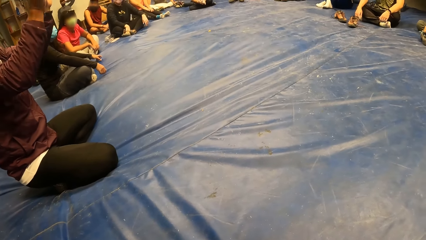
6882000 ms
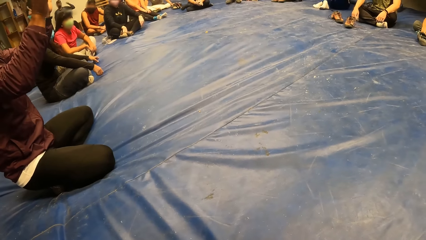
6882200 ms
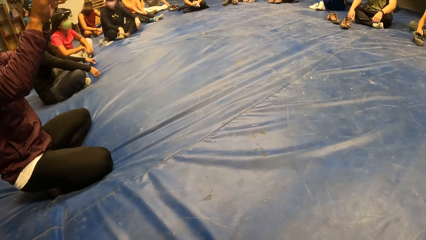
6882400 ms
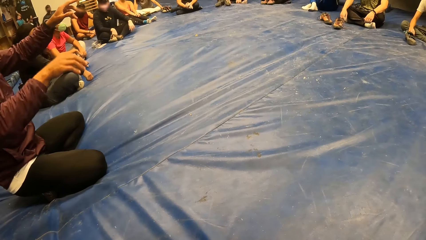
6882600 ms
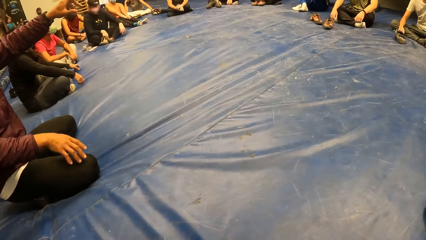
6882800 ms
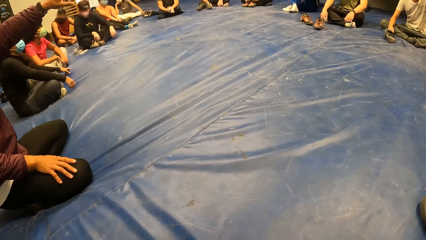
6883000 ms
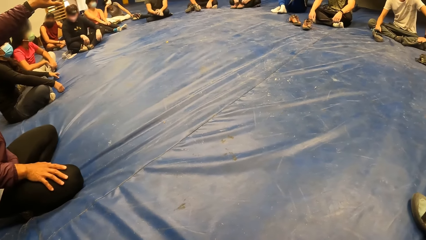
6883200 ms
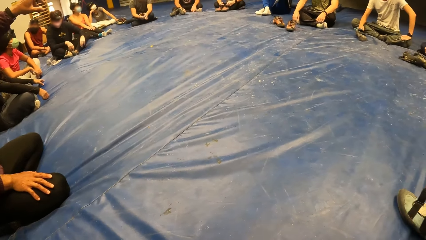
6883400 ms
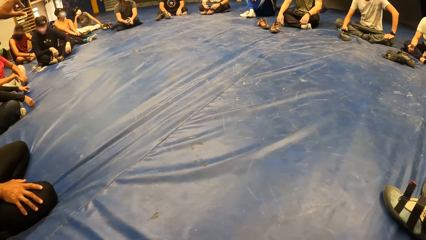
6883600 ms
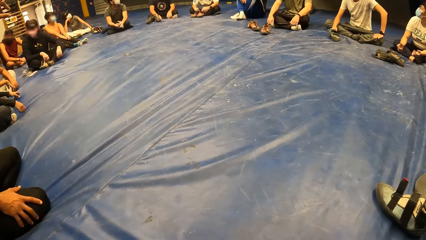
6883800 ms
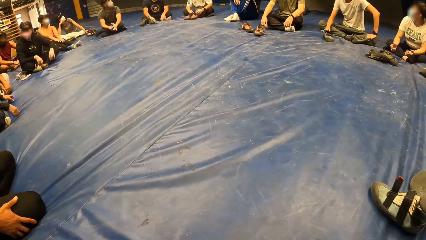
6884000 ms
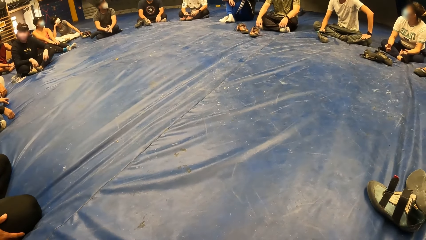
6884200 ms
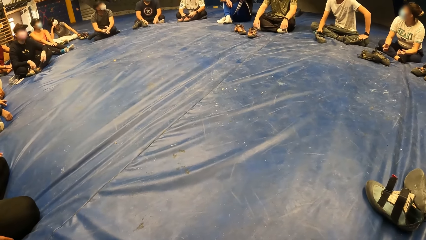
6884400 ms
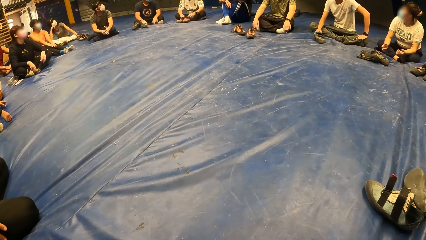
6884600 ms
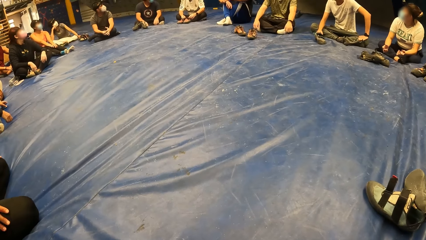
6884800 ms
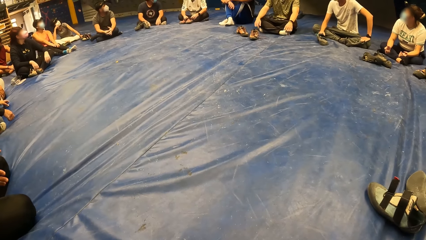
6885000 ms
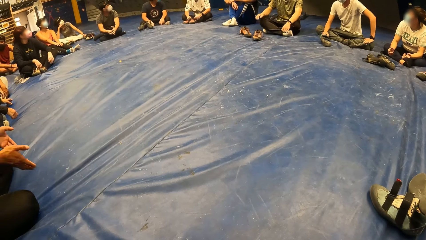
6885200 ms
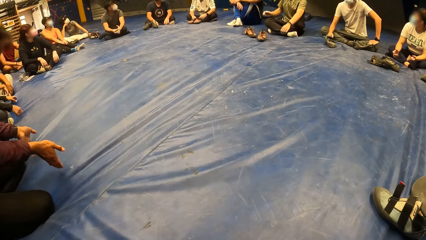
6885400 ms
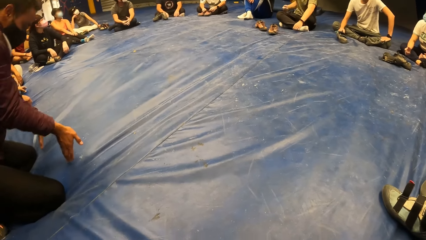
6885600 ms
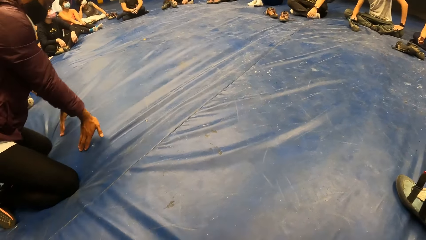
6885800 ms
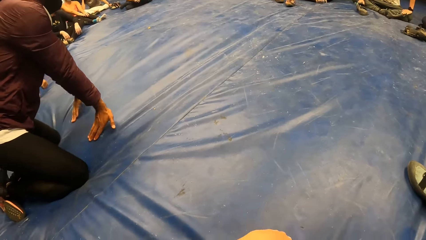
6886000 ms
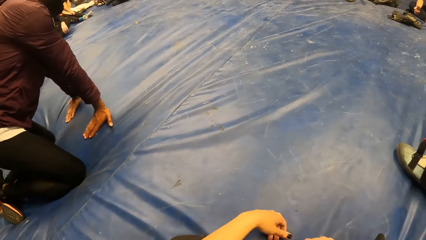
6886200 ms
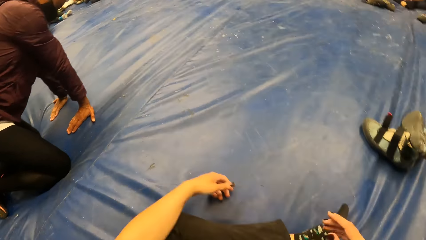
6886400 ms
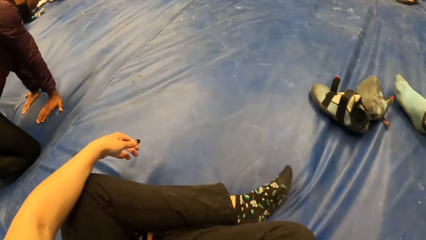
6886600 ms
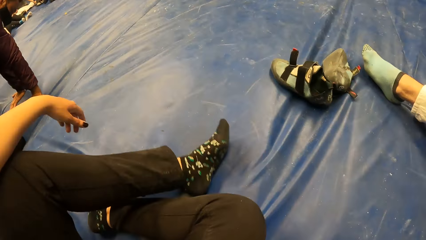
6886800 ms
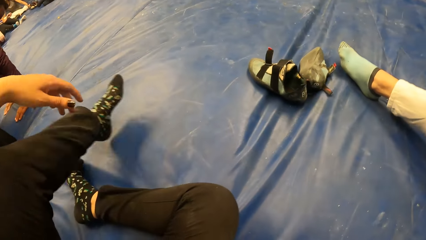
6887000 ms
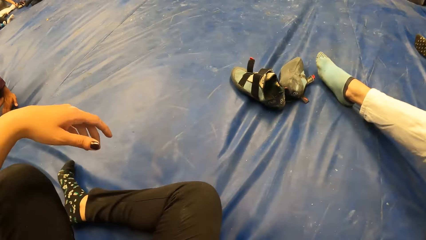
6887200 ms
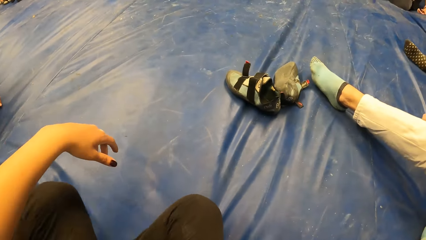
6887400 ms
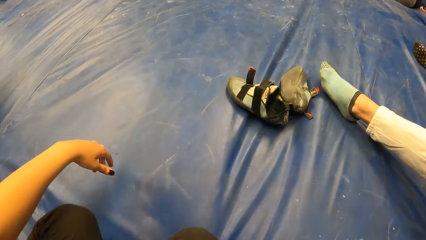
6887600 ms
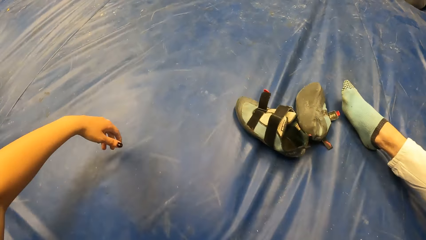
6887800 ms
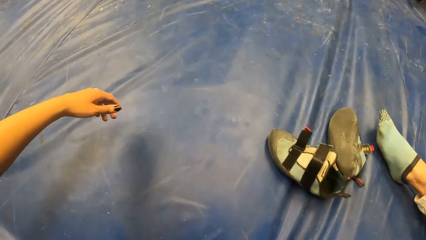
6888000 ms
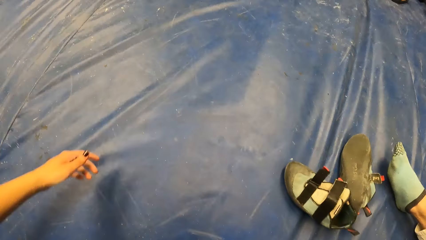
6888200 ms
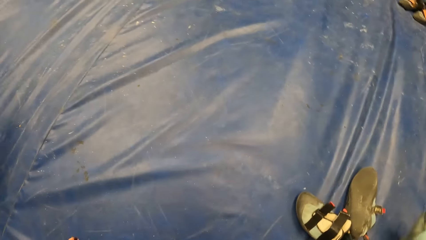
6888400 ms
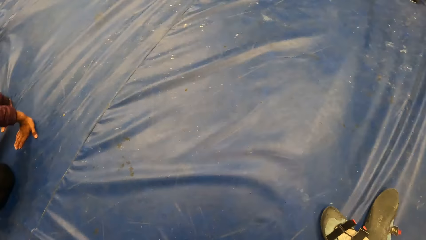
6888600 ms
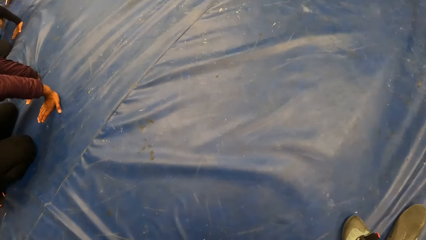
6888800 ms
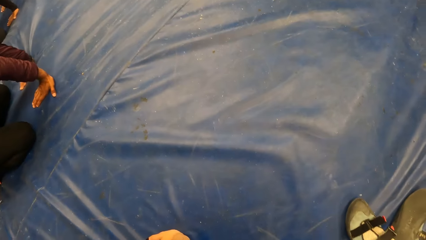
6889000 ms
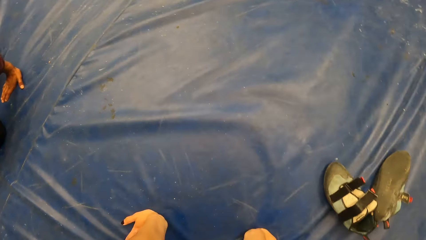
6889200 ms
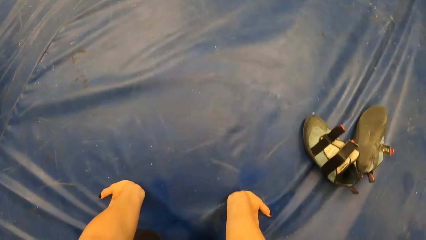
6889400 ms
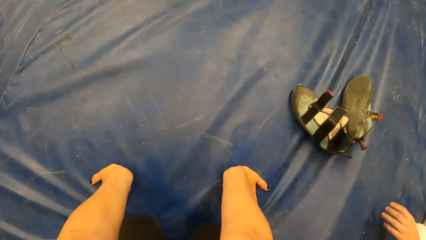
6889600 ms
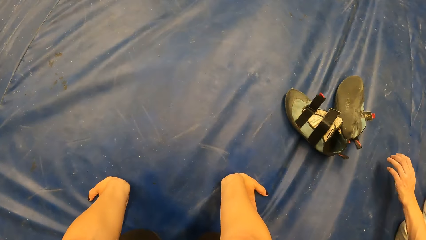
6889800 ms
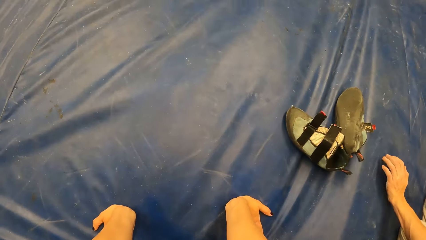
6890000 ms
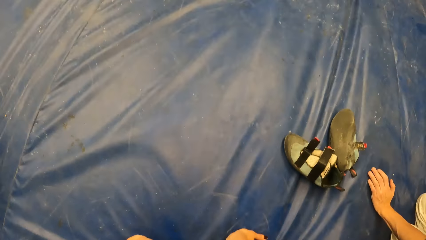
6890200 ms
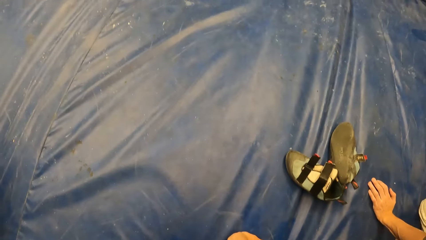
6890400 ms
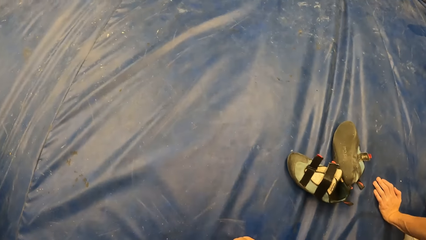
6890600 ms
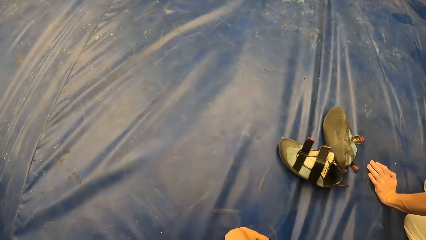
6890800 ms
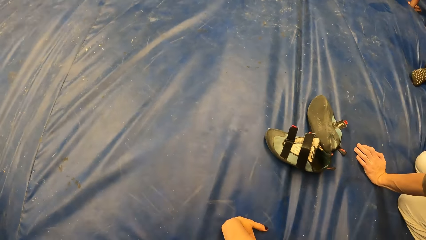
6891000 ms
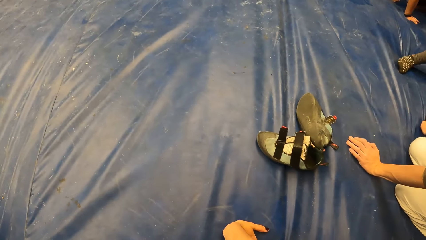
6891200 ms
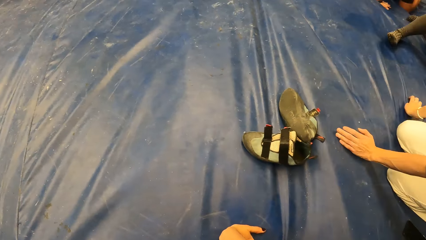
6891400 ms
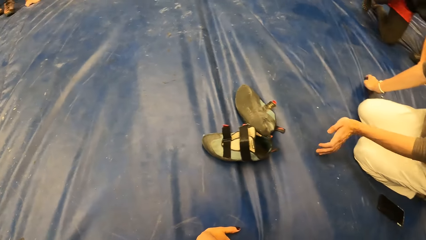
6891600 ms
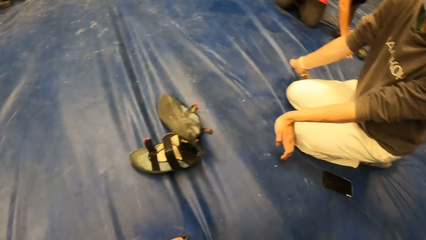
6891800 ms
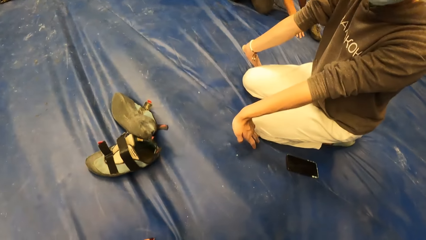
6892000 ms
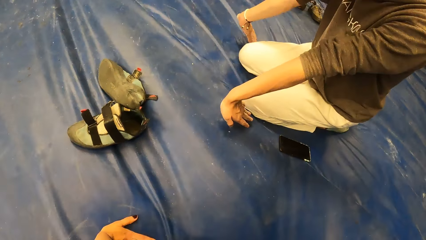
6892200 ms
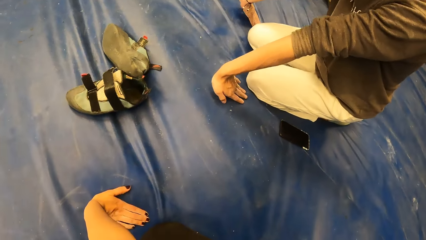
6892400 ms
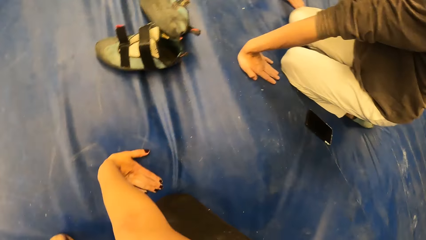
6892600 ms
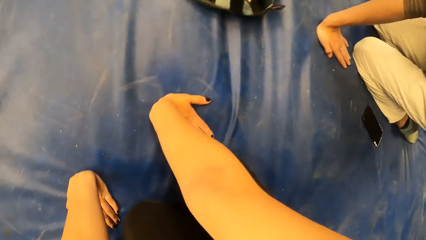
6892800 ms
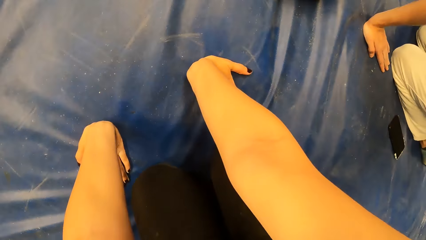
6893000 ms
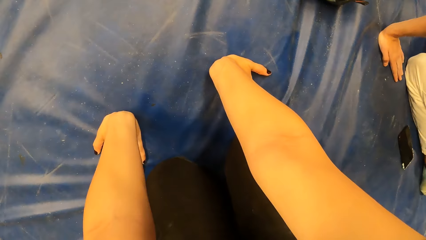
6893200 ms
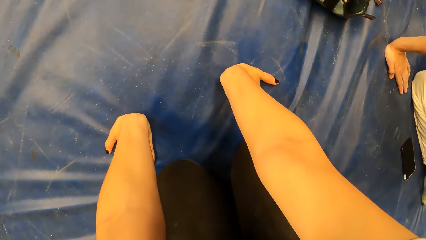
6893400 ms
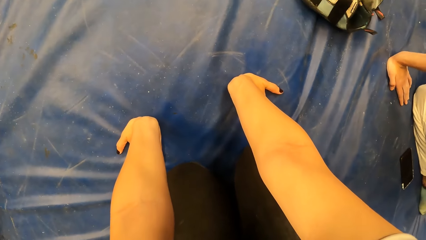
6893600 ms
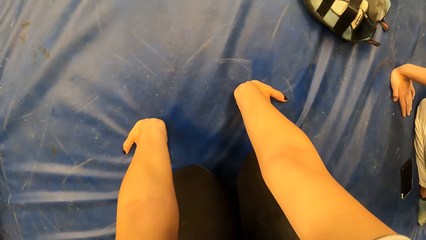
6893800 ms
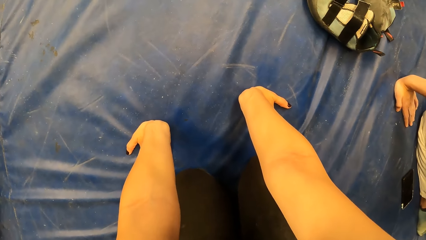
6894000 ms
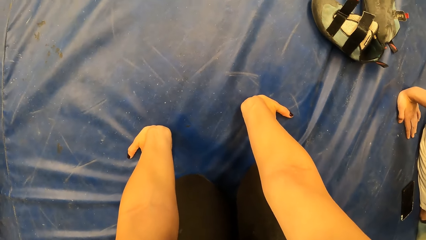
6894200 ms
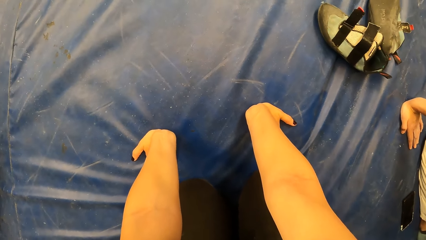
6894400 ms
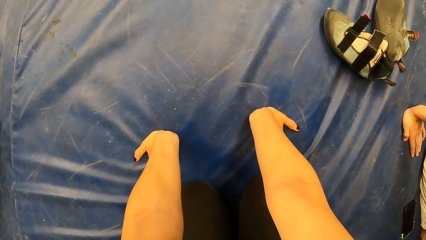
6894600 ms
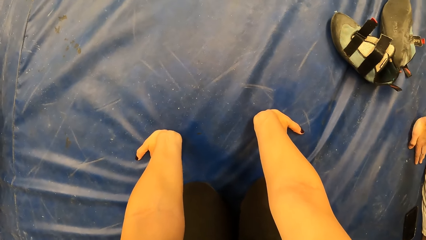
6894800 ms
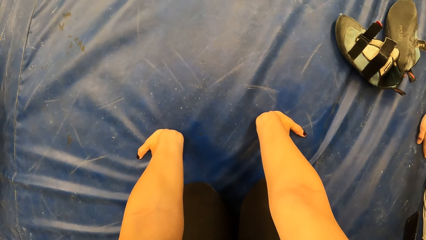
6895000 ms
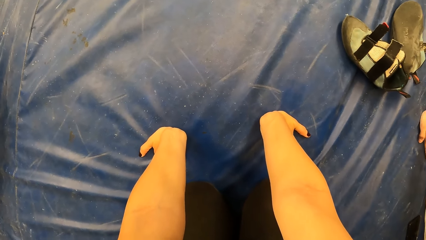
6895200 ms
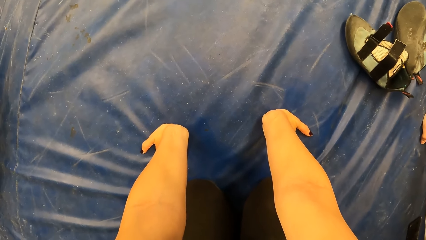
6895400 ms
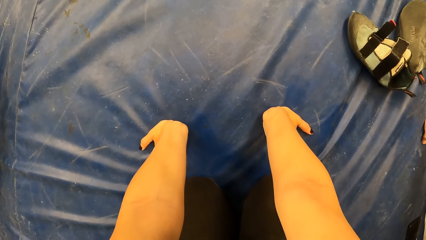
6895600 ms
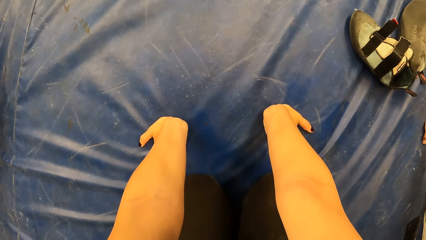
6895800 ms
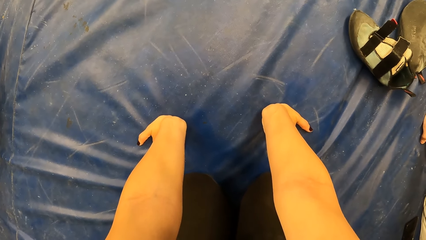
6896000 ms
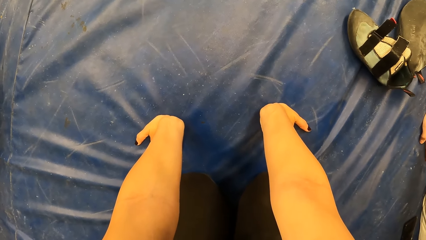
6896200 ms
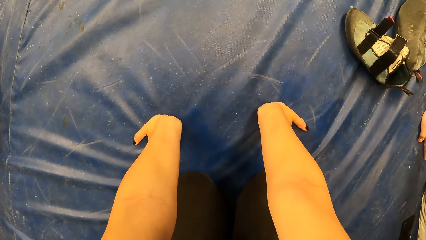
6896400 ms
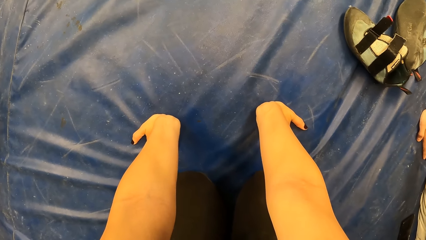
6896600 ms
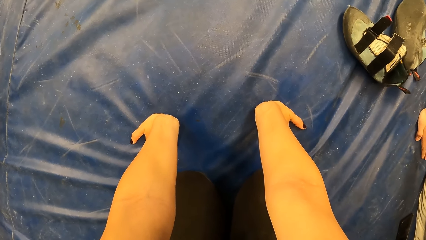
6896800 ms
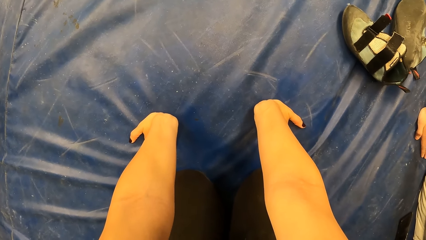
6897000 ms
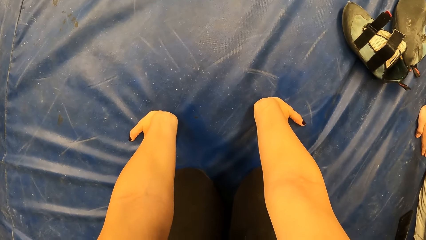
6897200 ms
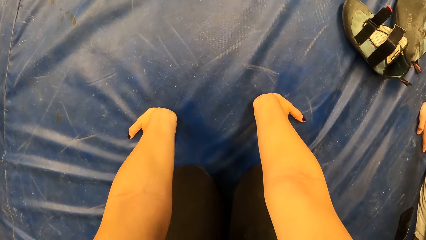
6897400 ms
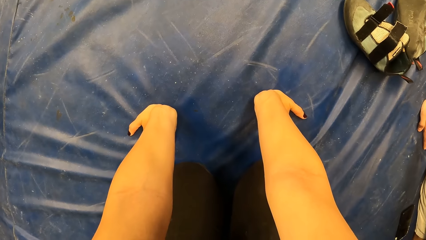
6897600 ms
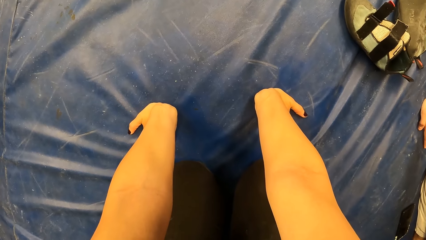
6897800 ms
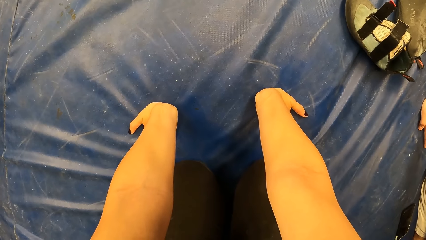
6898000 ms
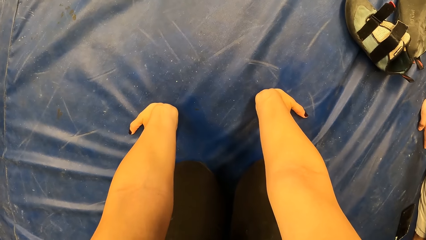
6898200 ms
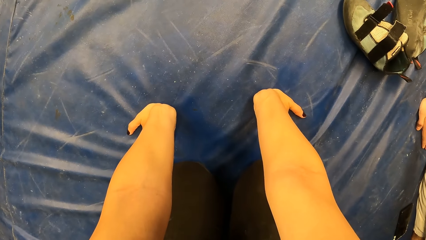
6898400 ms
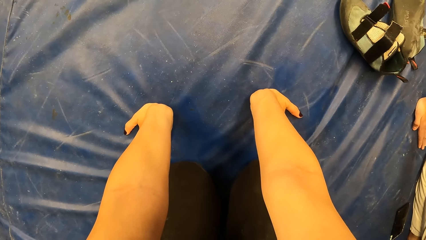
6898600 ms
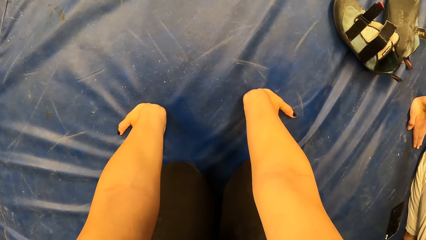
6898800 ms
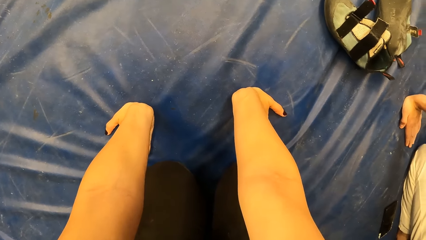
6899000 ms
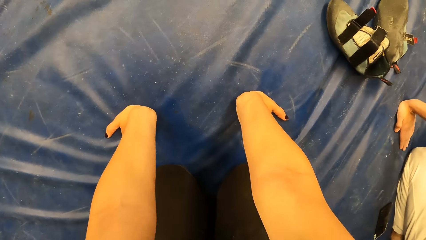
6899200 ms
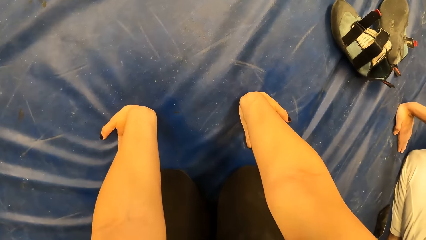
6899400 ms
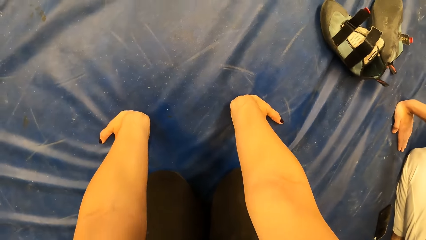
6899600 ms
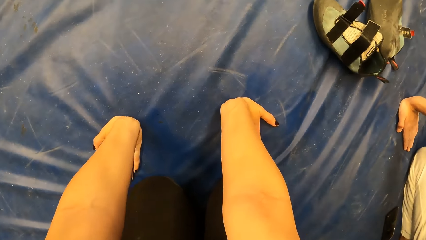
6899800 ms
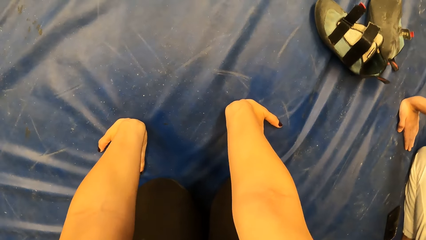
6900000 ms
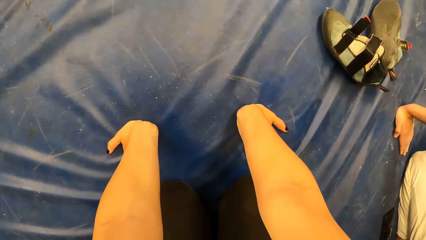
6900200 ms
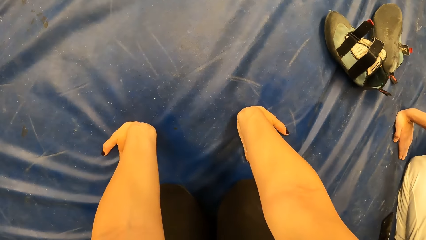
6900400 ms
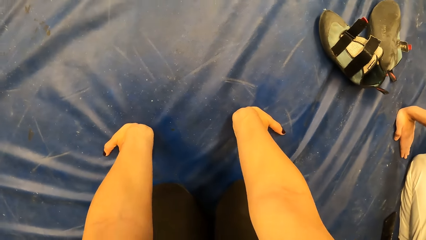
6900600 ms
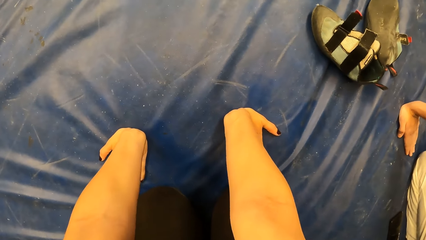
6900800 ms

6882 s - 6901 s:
A man kneels on the cushion and holds the cushion by hand. The camera wearer kneels on the cushion. She holds the cushion. Another man touches the cushion. The other man kneels on the cushion.
